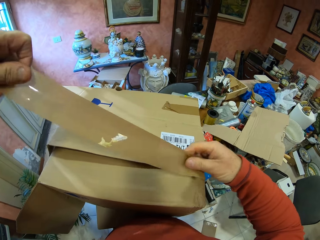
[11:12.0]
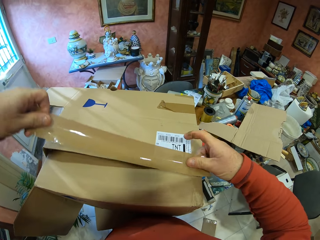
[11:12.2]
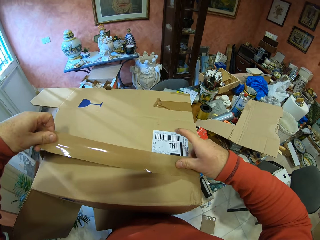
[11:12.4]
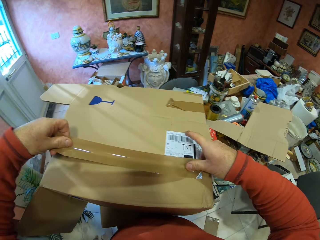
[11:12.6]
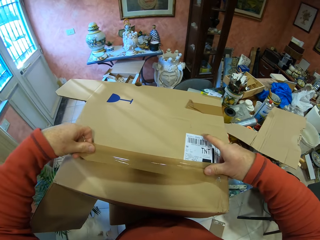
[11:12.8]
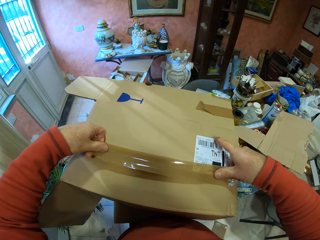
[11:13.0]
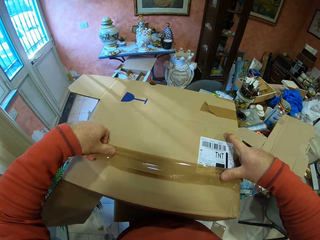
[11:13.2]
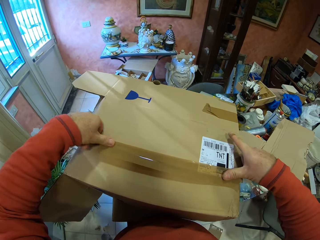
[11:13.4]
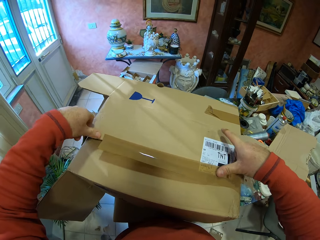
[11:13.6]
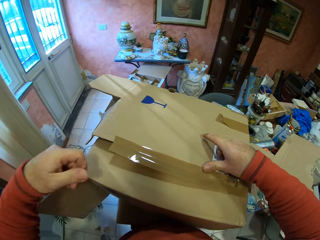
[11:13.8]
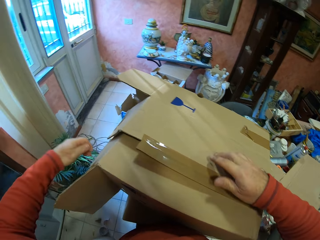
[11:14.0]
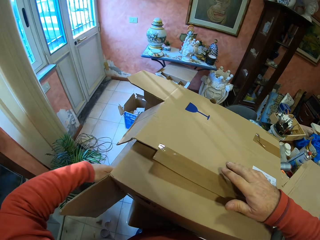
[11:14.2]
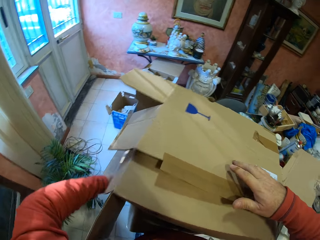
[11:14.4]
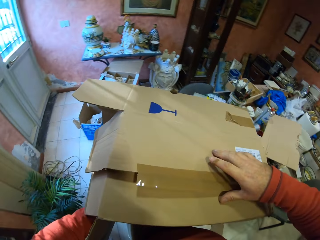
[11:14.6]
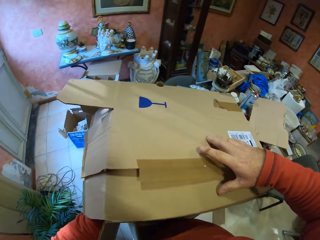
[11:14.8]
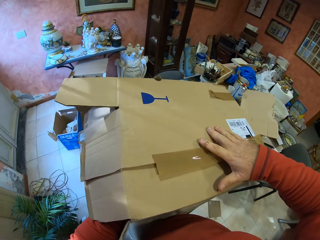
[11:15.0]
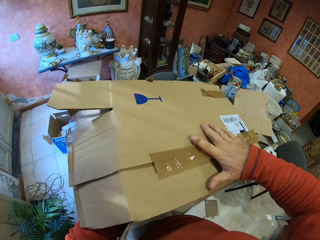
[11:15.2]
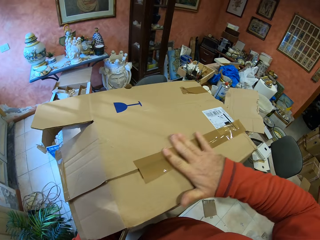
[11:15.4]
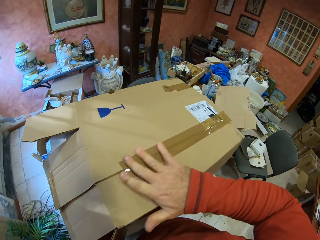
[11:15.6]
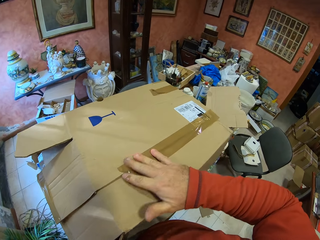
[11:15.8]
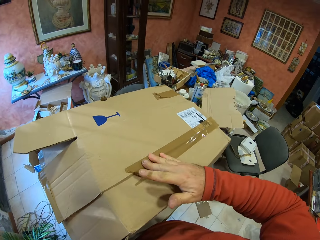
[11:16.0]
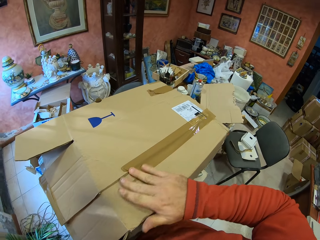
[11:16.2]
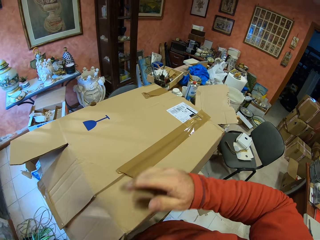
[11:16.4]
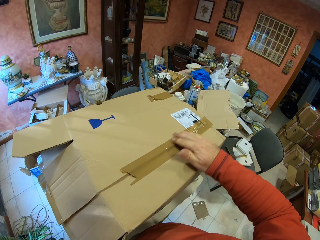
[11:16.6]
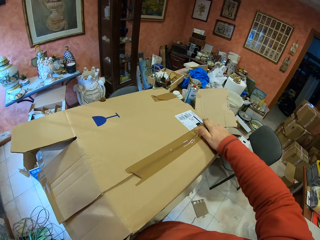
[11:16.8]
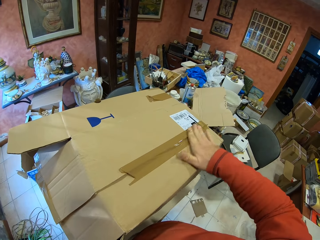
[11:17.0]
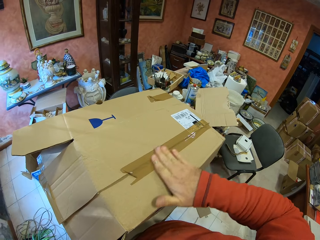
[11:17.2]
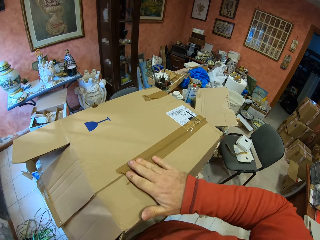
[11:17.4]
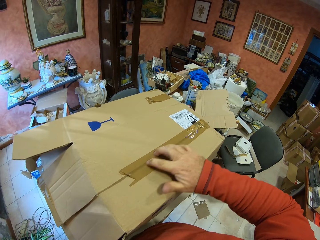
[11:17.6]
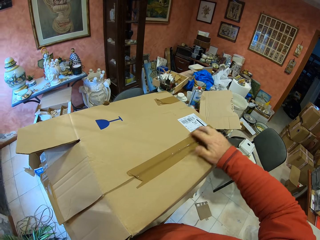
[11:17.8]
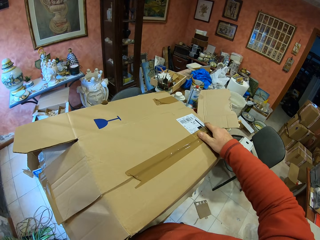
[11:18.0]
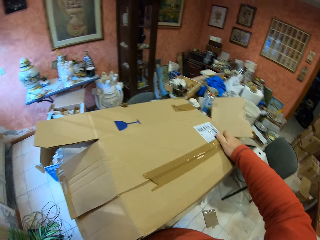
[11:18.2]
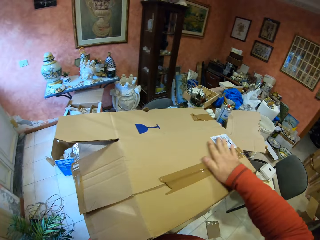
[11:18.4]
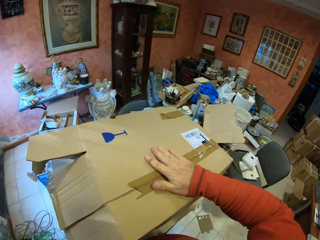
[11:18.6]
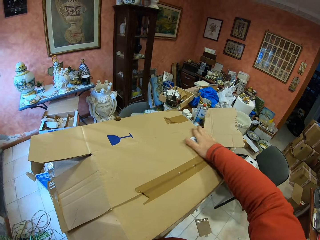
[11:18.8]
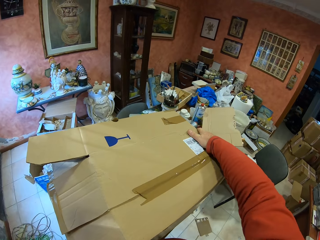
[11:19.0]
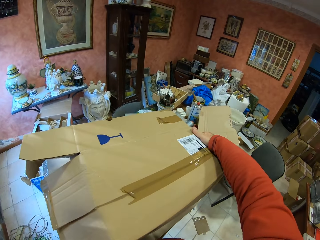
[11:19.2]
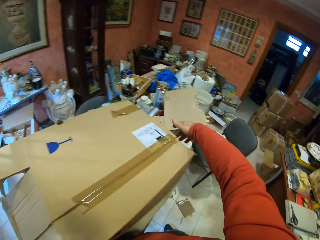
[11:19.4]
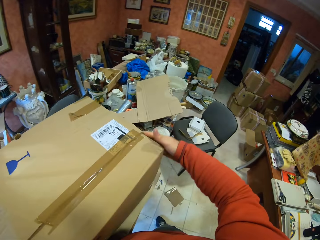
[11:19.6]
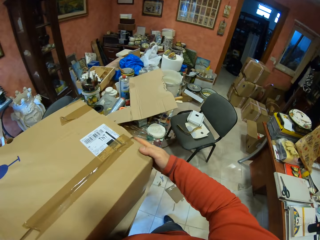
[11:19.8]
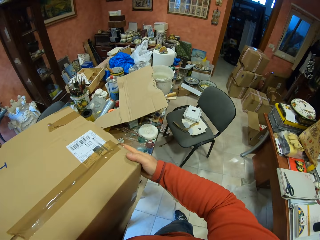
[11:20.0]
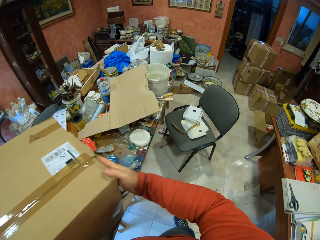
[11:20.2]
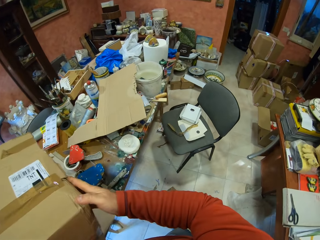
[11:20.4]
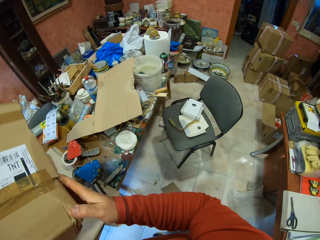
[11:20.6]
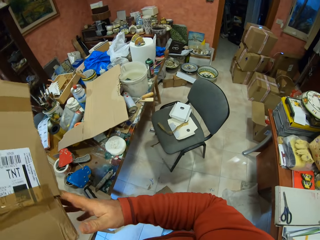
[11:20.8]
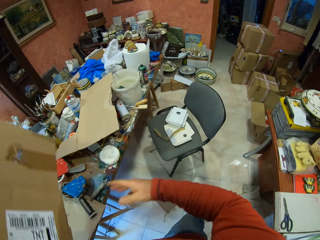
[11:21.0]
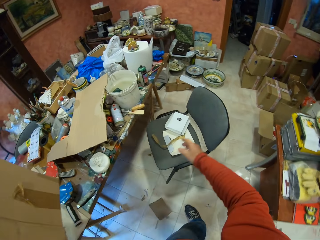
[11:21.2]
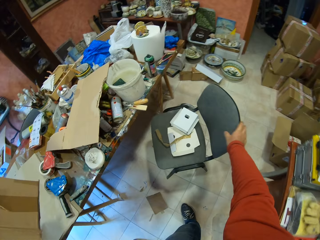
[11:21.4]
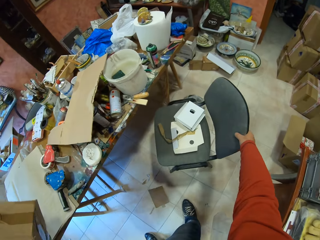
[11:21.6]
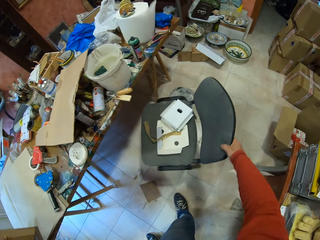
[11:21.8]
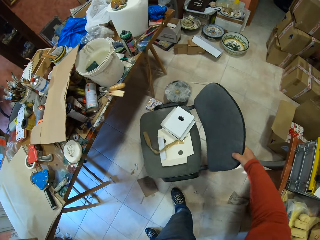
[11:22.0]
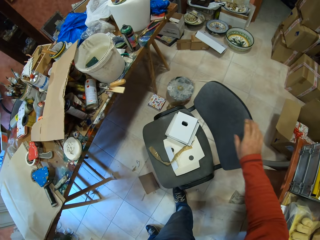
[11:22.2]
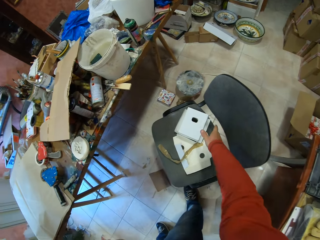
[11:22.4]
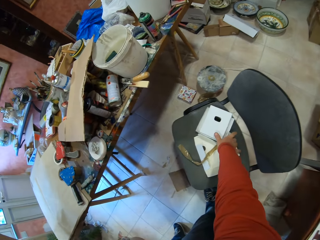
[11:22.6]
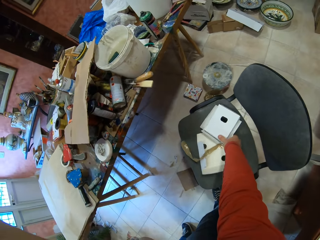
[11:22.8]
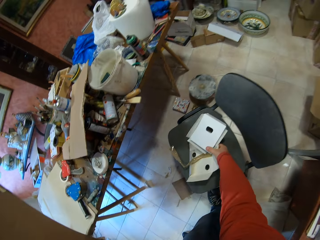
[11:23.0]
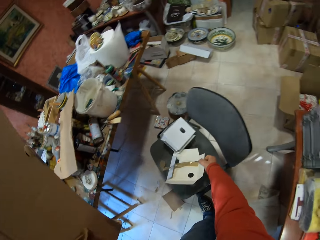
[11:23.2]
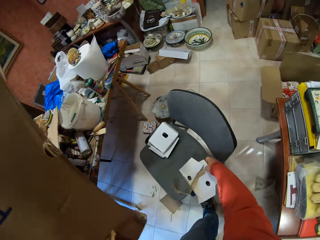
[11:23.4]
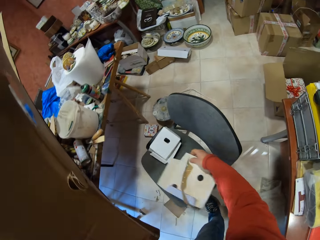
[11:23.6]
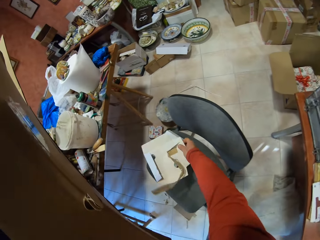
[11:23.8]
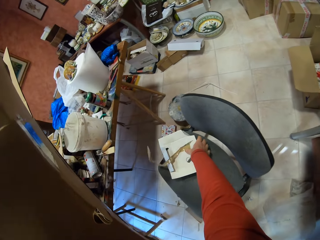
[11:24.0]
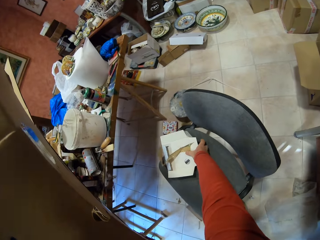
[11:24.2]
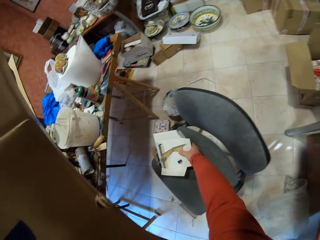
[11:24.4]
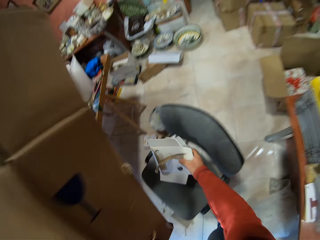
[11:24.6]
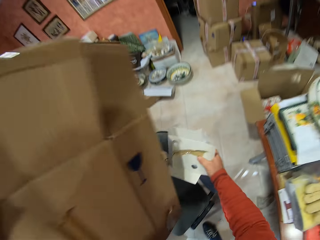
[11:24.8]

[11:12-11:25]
The camera wearer picks up the carton box. He pulls the chair with his right hand. He picks up pieces of boxes from the chair.

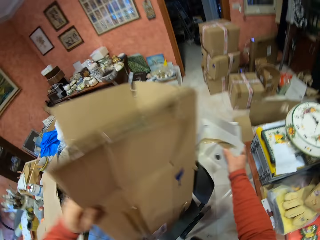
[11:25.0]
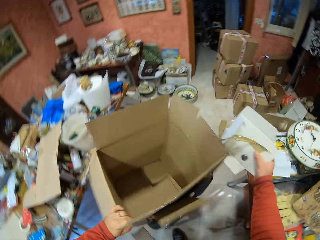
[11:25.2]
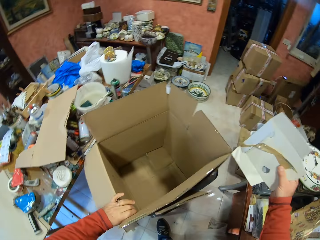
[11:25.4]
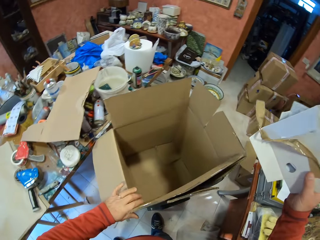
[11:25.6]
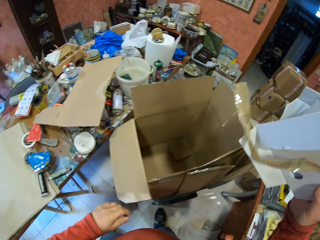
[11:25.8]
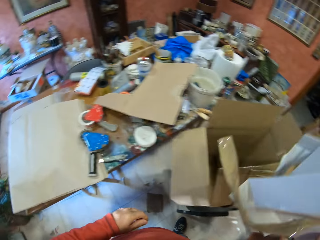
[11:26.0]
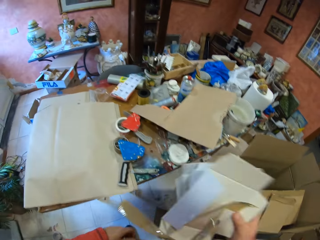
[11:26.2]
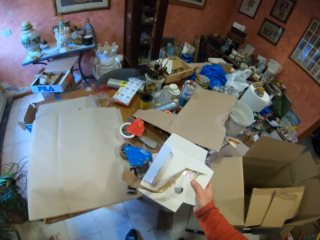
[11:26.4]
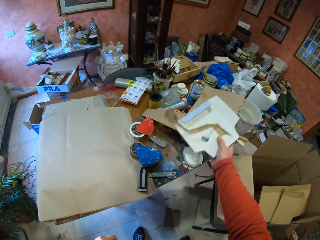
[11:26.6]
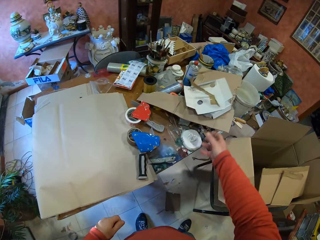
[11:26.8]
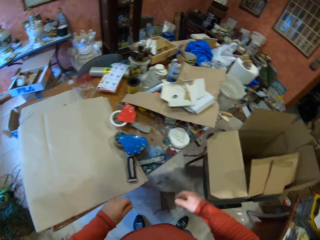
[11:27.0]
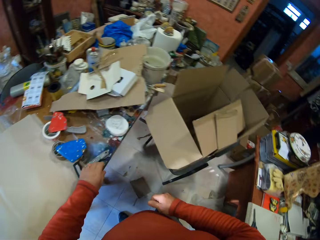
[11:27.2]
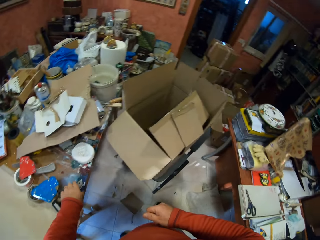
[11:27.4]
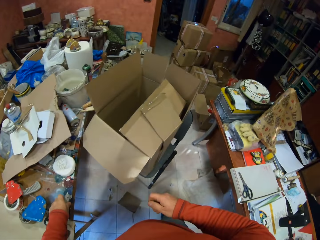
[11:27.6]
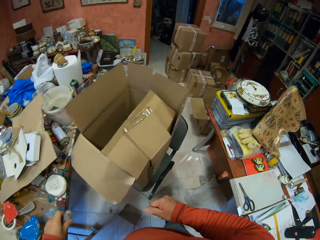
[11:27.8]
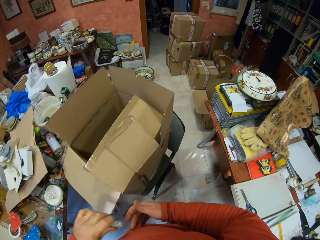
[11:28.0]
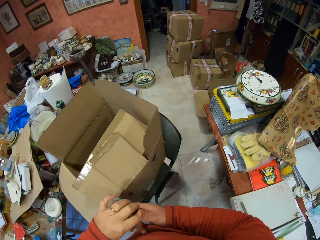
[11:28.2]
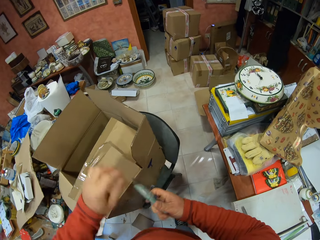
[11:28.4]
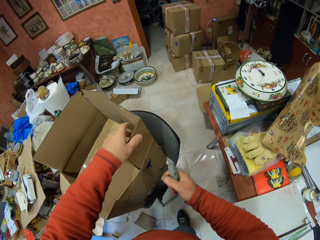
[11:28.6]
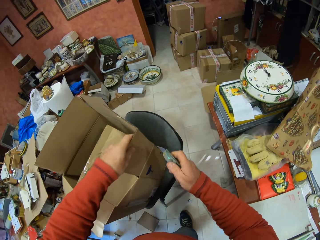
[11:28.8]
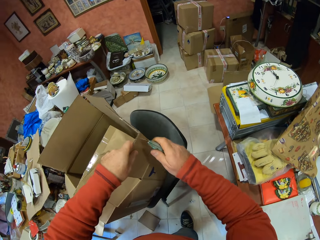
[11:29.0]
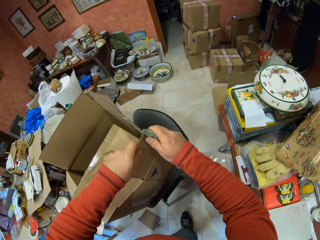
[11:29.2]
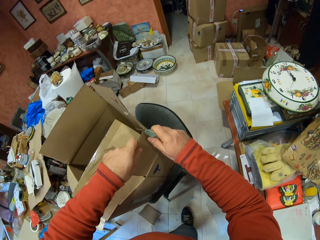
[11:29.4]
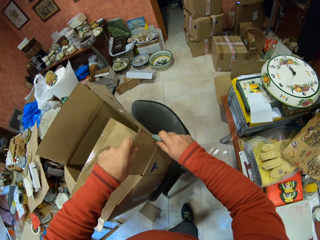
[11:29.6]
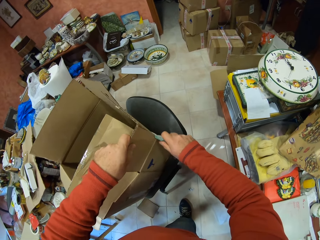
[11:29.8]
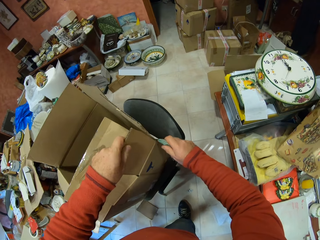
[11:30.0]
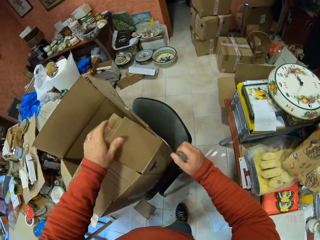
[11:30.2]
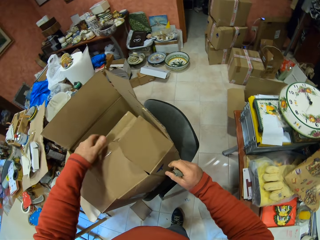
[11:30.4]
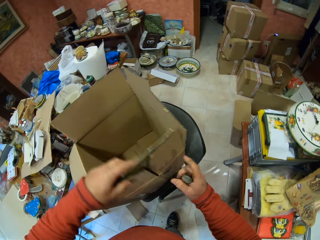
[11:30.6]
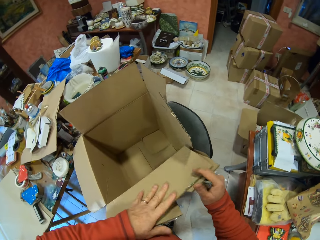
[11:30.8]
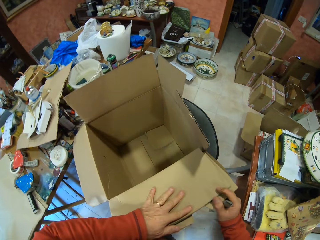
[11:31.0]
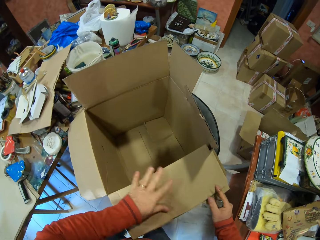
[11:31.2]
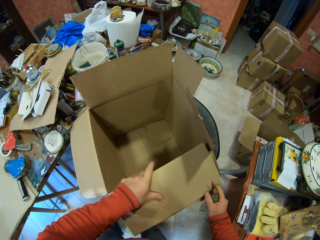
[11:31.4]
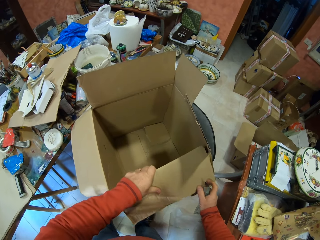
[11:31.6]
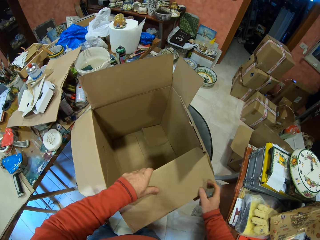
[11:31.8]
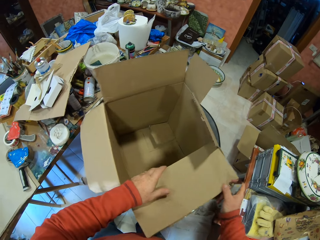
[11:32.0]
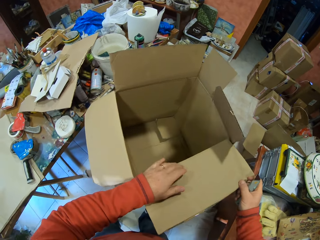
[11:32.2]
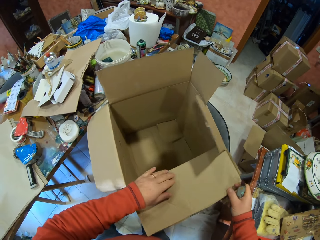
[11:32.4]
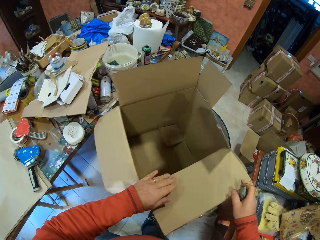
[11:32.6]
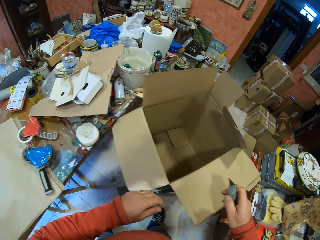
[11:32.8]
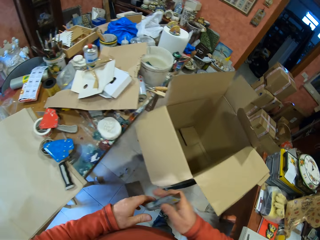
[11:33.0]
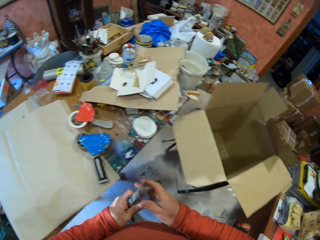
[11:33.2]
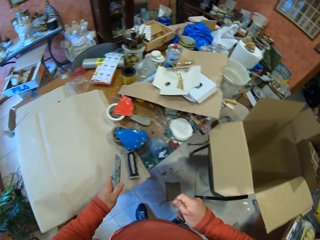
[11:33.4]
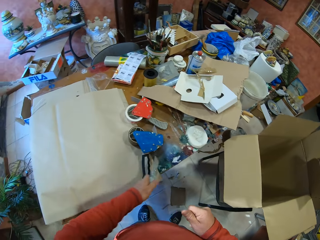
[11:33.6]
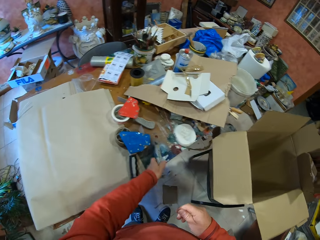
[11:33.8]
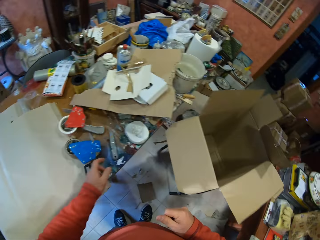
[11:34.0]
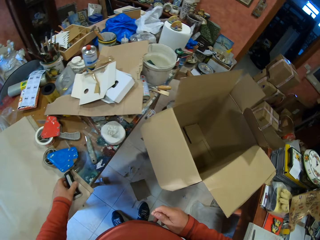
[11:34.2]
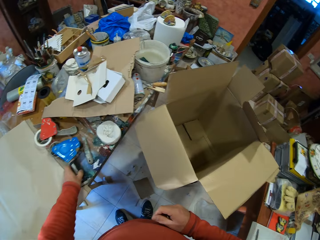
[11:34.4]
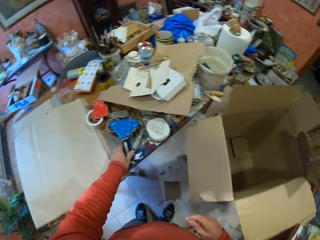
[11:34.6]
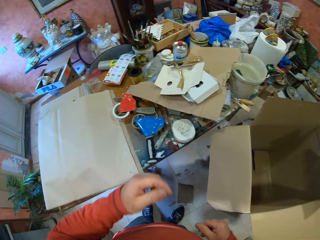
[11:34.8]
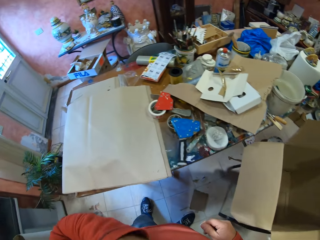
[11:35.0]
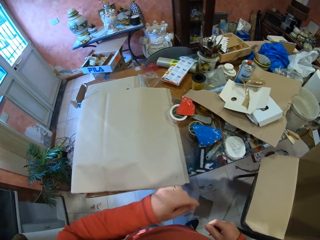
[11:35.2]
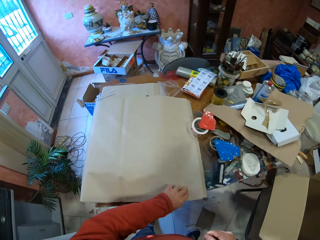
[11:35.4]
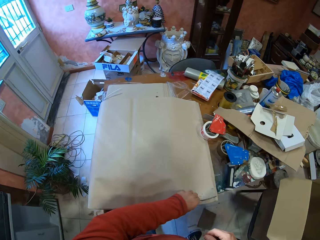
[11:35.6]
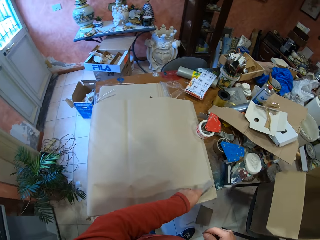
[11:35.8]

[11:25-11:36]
The camera wearer places the carton box on the chair. He puts the pieces of boxes on the table. He throws the boxes on top of the carton box. He picks up the utility knife on the table. He holds the utility knife with his right hand. He cuts the box with the utility knife. He places the utility knife on the table. He picks up the paper.
